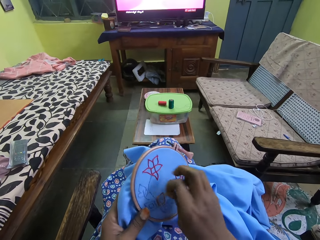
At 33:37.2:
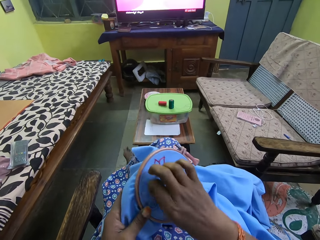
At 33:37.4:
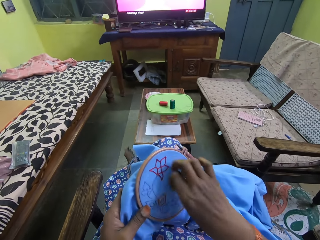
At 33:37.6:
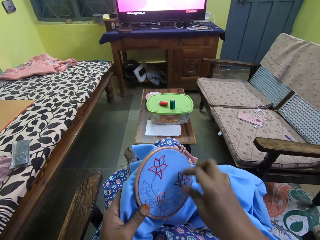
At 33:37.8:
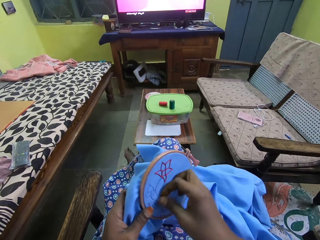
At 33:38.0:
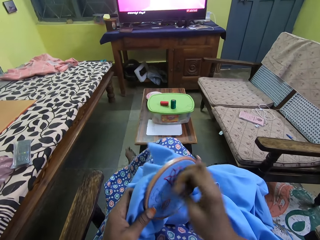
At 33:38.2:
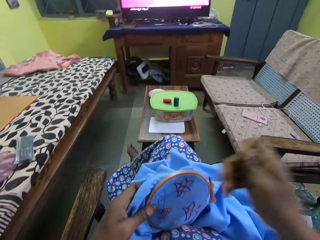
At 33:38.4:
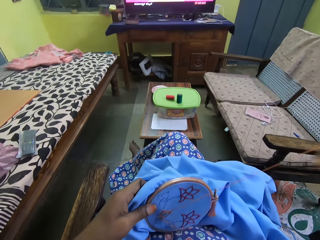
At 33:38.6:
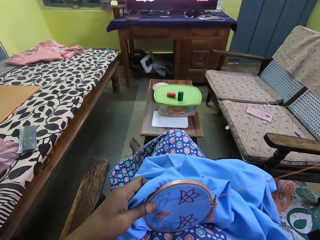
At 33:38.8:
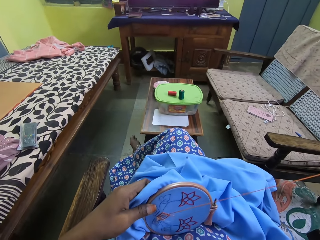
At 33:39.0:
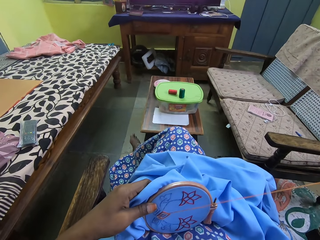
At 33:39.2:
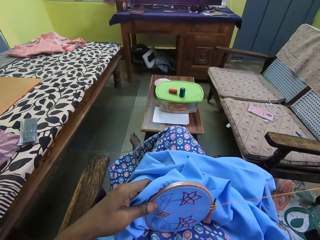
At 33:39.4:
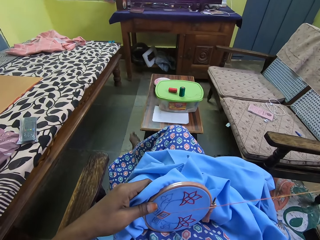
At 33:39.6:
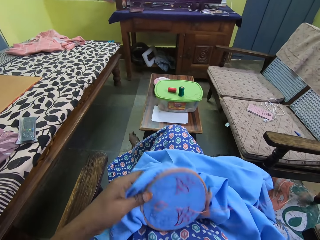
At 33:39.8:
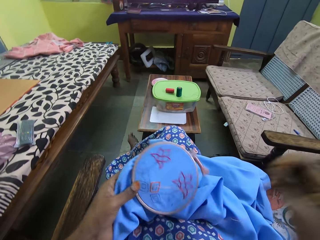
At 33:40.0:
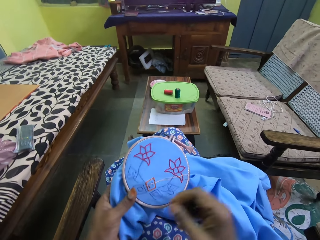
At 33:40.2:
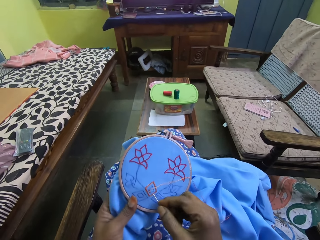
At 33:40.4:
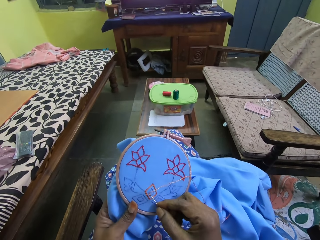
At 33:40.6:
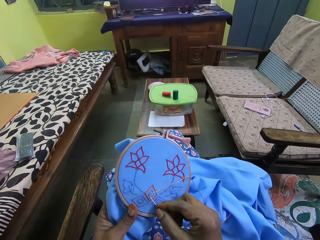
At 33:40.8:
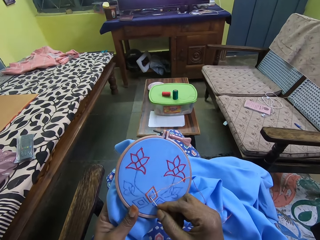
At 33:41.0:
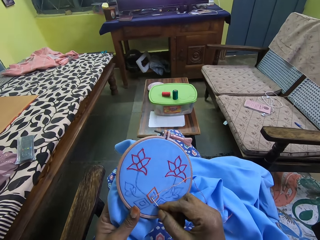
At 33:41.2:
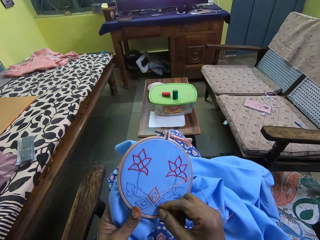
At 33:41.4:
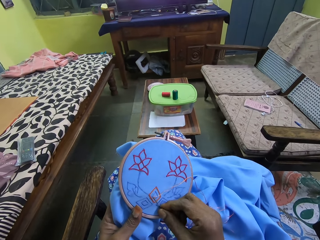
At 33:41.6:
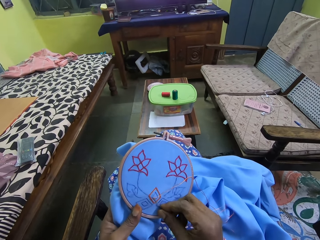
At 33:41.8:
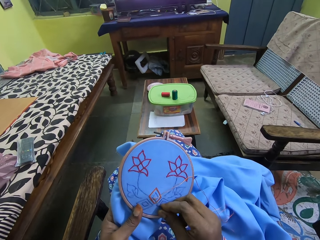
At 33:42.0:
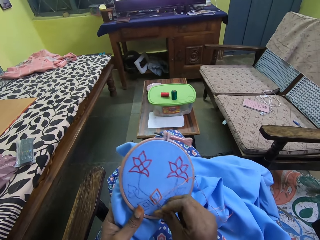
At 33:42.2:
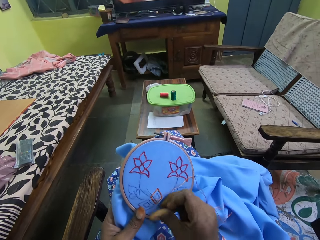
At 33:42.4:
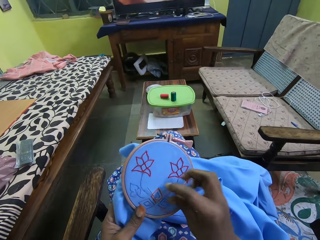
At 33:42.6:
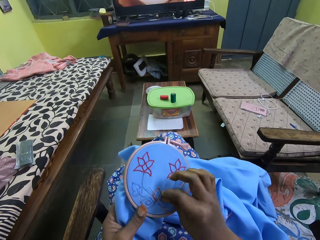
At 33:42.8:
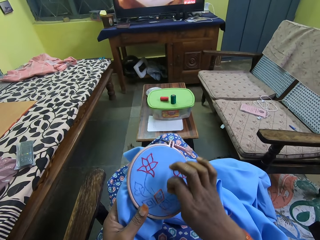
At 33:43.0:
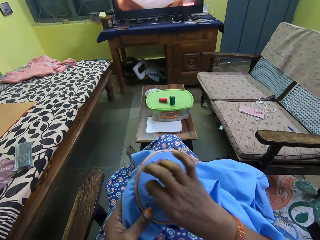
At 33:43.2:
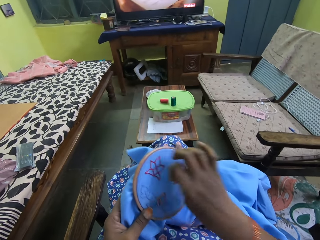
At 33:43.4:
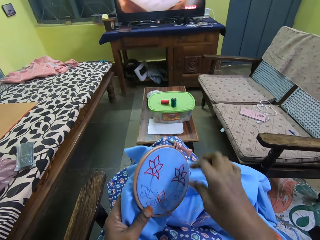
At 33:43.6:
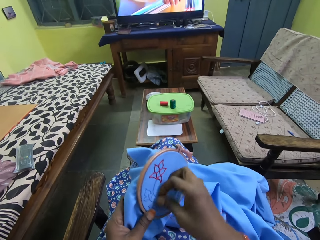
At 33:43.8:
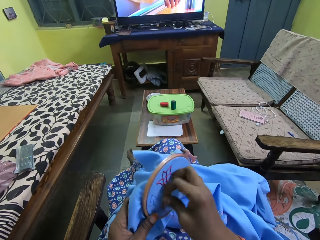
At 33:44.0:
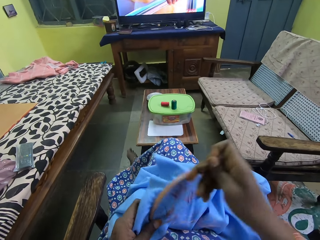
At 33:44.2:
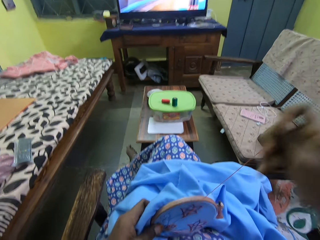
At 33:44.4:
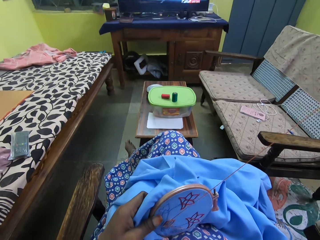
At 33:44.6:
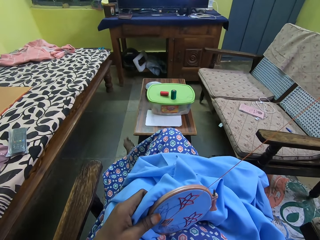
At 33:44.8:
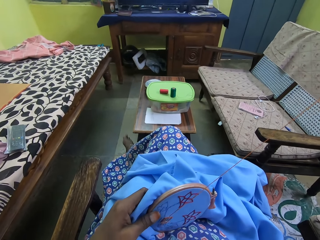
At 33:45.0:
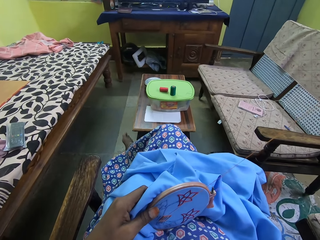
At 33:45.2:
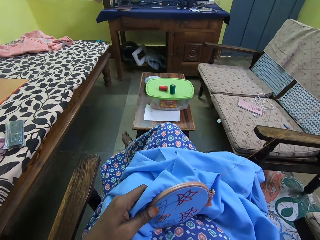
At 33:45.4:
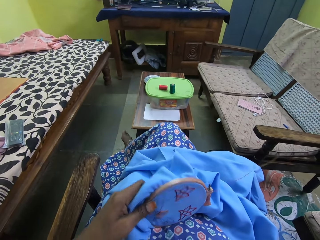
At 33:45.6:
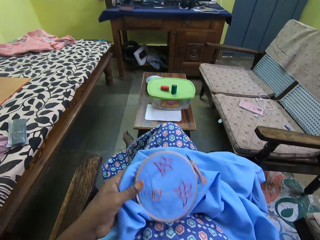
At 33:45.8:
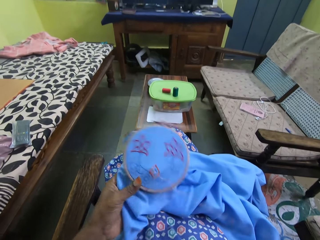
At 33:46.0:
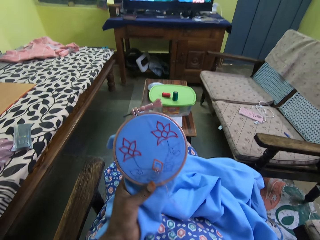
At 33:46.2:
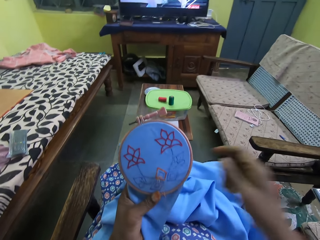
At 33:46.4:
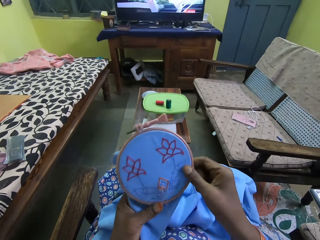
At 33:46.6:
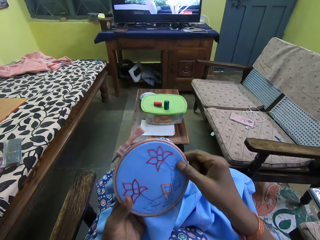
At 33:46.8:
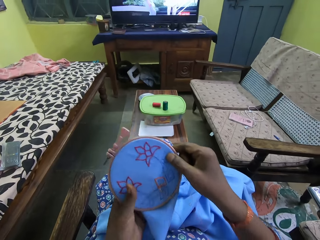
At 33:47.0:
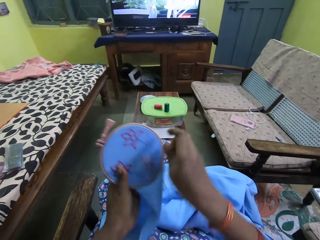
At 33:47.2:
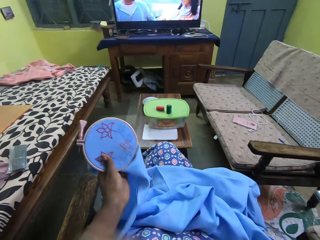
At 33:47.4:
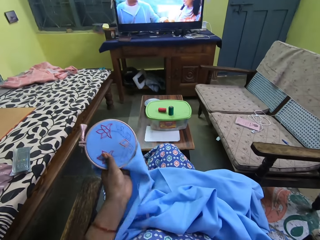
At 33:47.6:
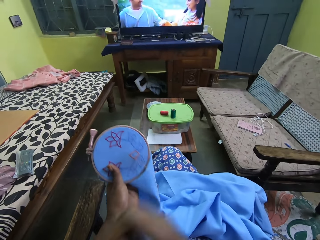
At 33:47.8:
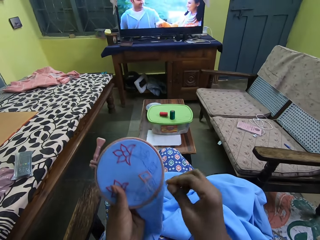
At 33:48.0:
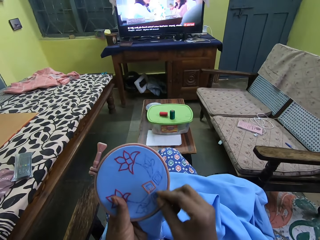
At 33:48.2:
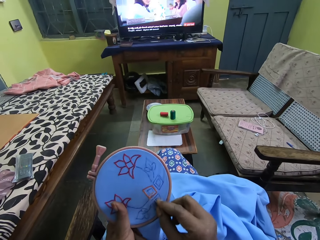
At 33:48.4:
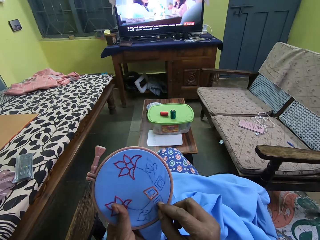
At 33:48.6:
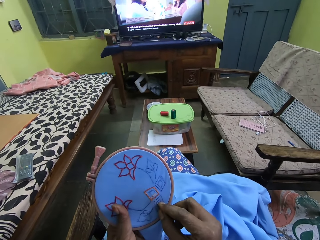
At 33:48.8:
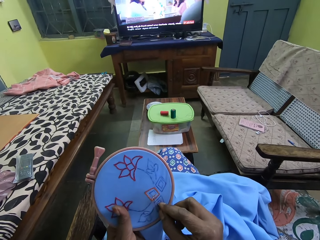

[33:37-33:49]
The camera wearer rotates the thread around the needle with her right hand. She pulls the needle with her right hand. She places the needle on the bag with her right hand. She rotates the thread around the needle with her right hand. She pulls the needle with her right hand. She passes the blue cloth in her left hand to her right hand. She passes the blue cloth in her right hand to her left hand. She adjusts the bag with her right hand.

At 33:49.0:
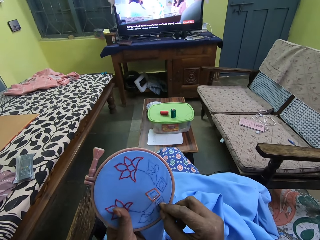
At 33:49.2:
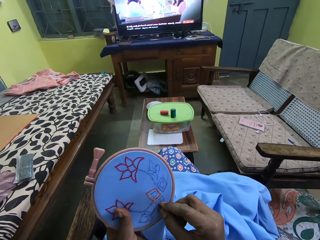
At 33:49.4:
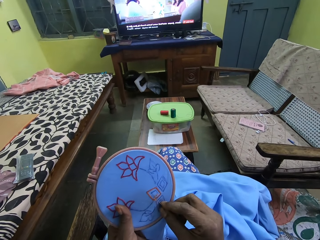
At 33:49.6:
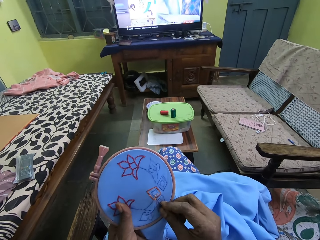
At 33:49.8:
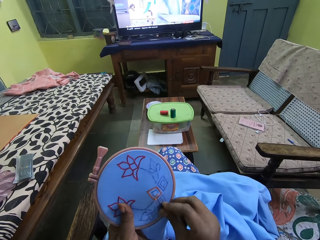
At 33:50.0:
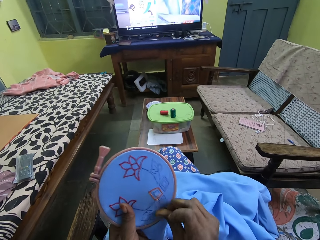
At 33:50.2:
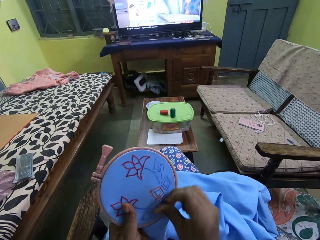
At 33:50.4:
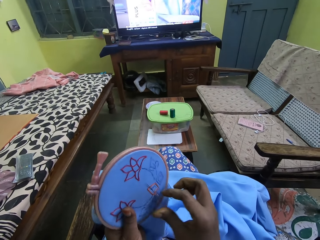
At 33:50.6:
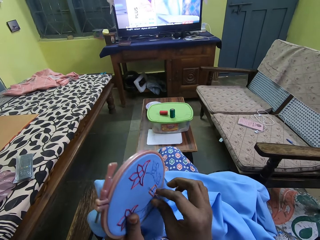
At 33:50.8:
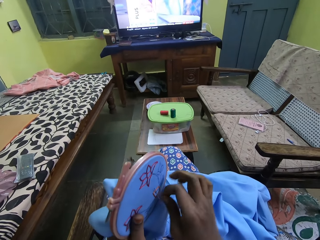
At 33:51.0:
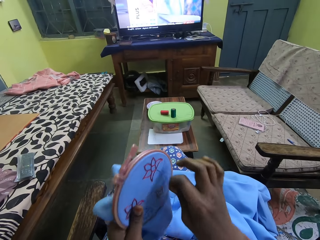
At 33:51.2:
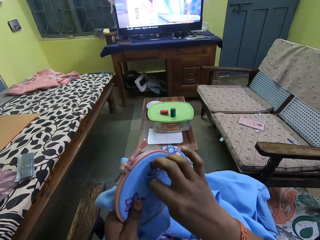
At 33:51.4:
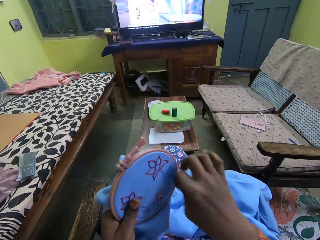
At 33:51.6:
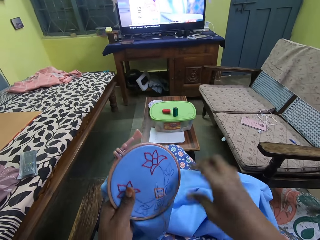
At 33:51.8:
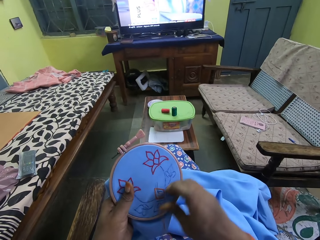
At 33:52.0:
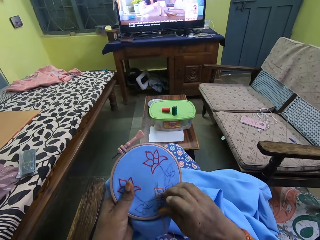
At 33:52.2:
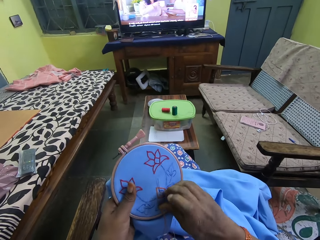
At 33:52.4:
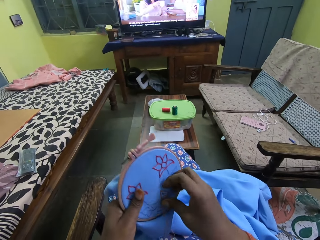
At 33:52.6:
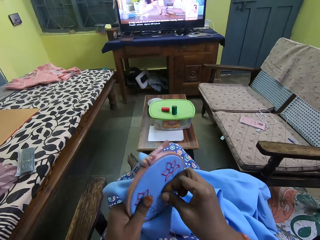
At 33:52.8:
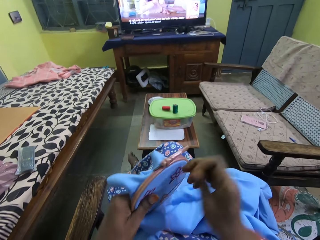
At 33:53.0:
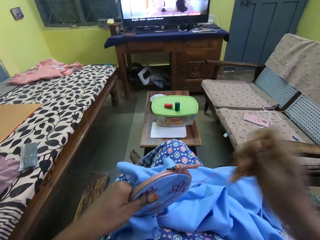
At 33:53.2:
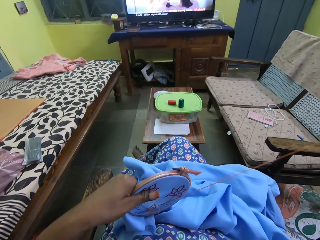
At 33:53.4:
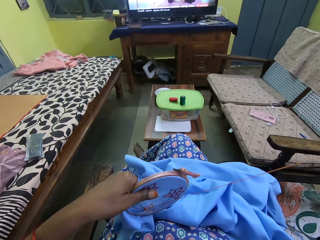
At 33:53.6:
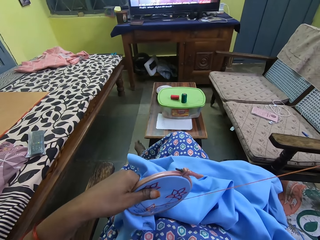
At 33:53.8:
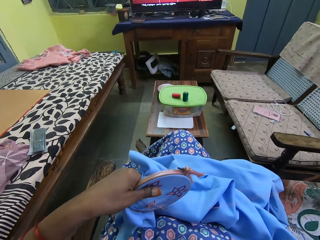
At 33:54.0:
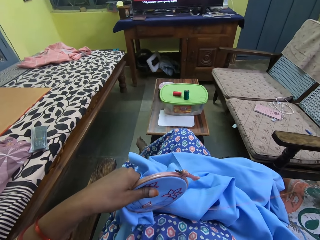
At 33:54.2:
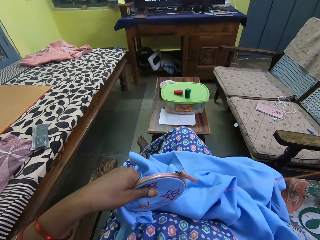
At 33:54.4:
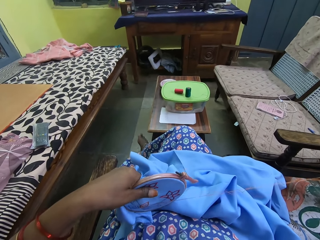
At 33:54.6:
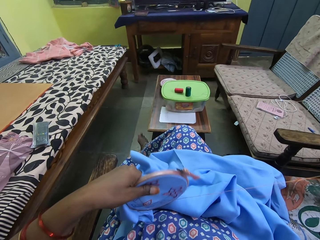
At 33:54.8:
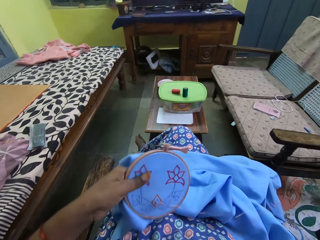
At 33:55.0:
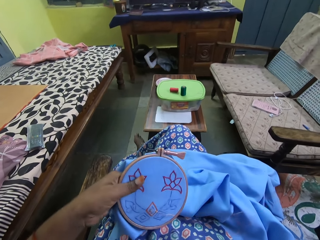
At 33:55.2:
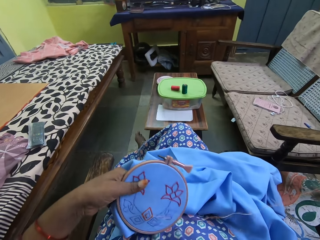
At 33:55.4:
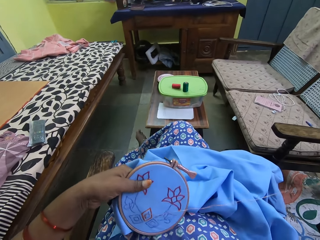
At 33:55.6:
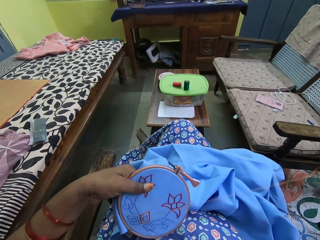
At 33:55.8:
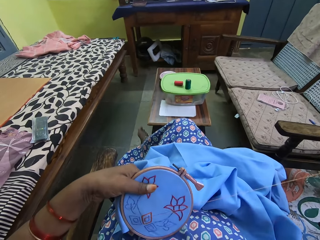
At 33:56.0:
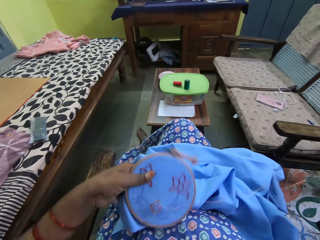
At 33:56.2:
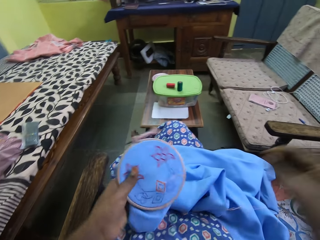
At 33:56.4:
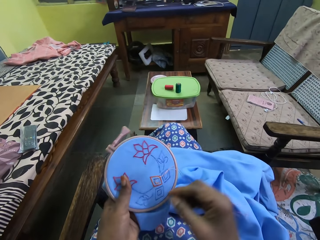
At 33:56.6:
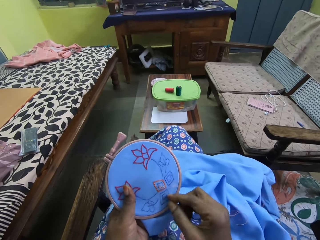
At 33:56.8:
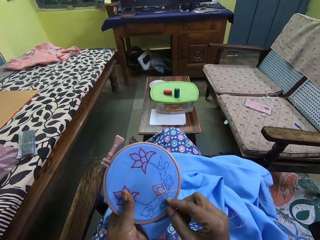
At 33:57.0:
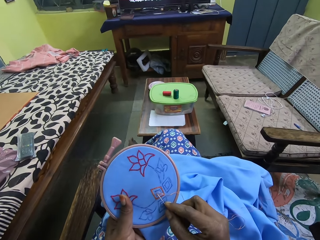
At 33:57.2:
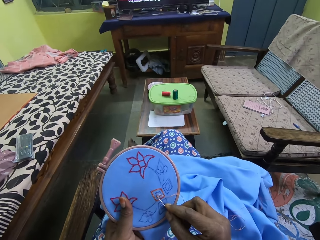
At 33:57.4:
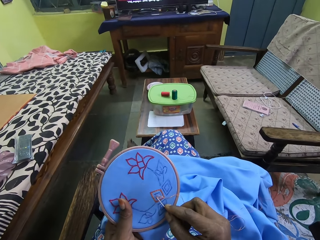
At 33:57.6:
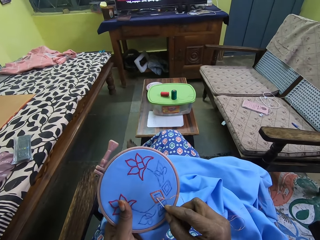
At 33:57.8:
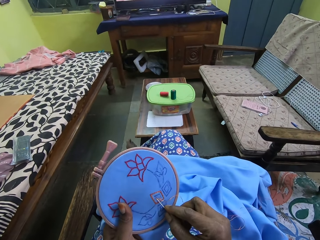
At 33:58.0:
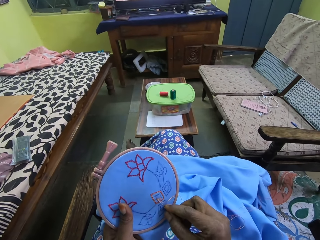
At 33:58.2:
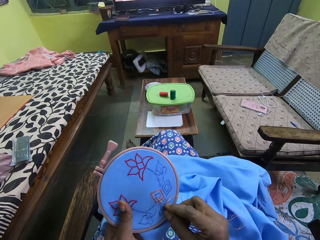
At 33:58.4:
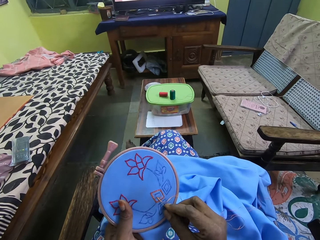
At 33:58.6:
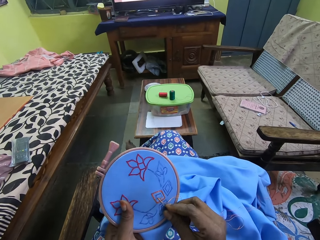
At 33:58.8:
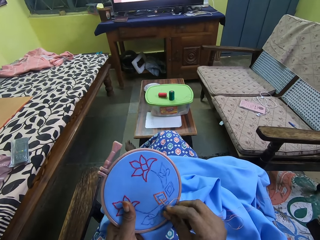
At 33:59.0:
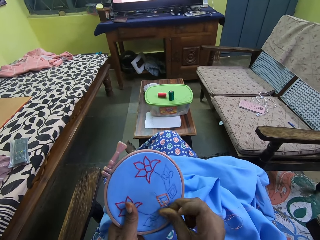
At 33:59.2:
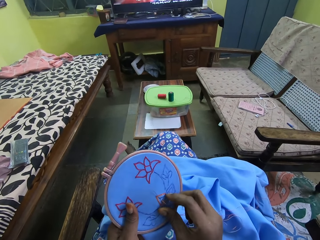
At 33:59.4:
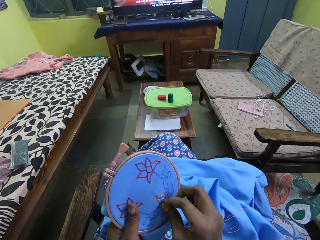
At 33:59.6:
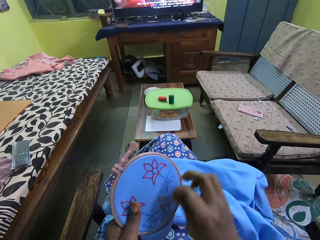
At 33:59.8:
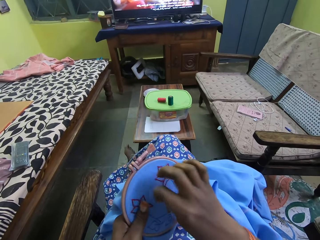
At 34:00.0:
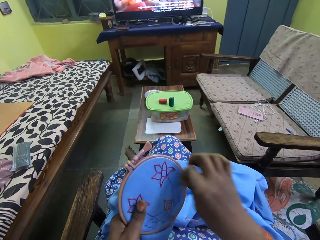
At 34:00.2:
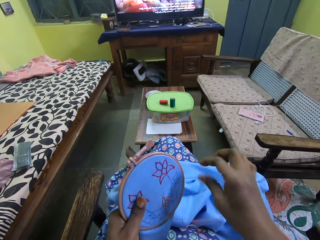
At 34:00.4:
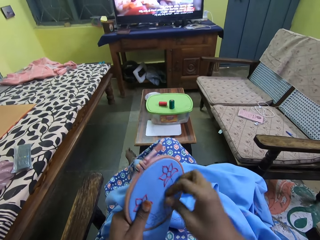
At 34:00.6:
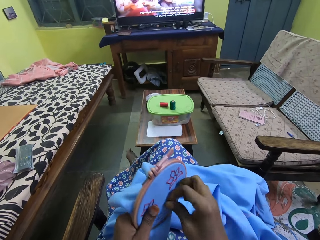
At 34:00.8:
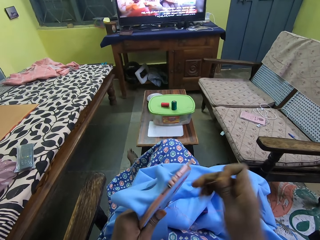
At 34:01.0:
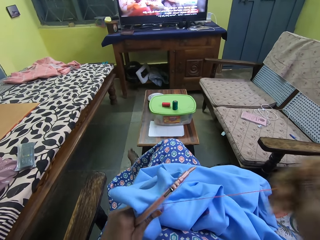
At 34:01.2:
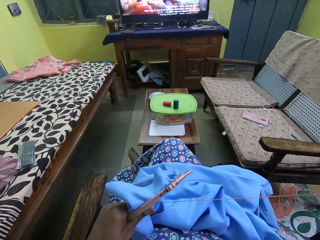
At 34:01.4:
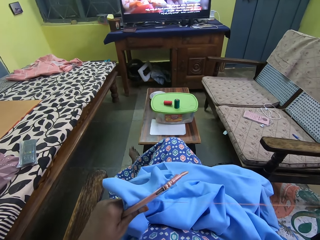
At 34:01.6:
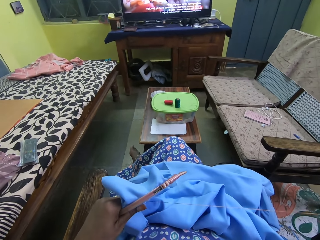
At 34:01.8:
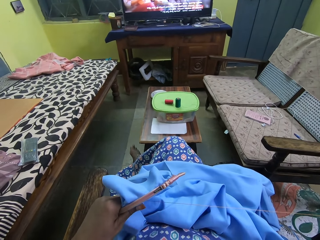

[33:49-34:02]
The camera wearer embroiders on the blue cloth in her left hand with the needle and the red thread in her right hand. She places the needle on the bag with her right hand. She rotates the thread around the needle with her right hand. She pulls the needle with her right hand. She places the needle on the bag with her right hand. She rotates the thread around the needle with her right hand. She pulls the needle with her right hand.
